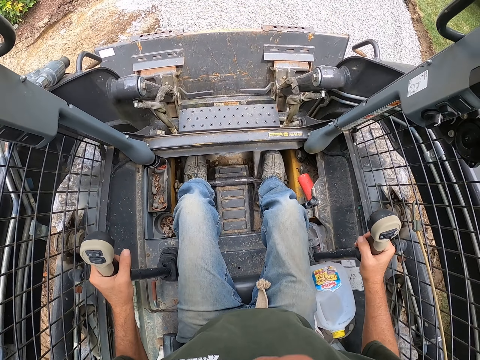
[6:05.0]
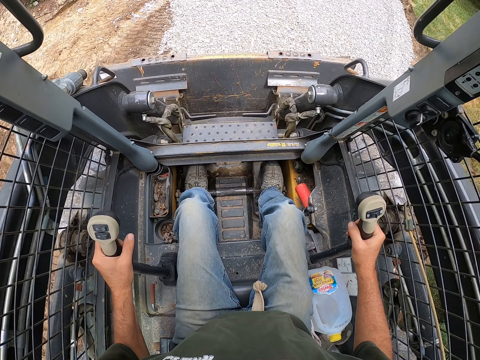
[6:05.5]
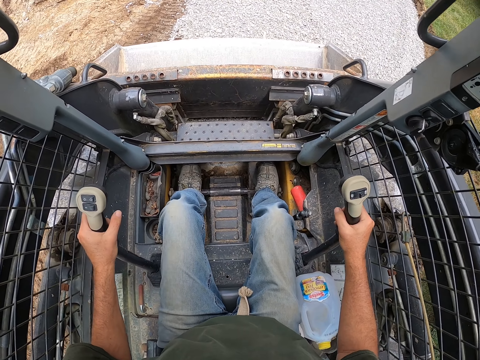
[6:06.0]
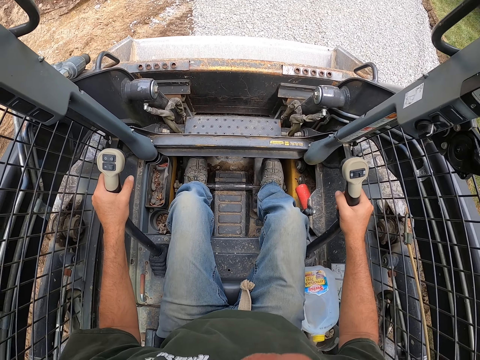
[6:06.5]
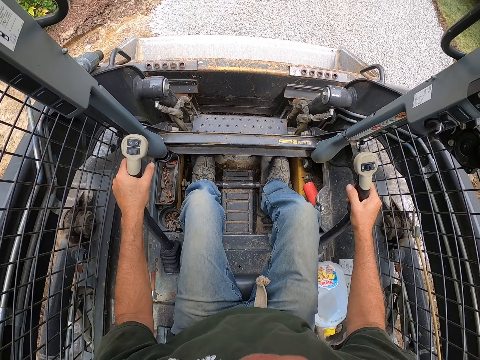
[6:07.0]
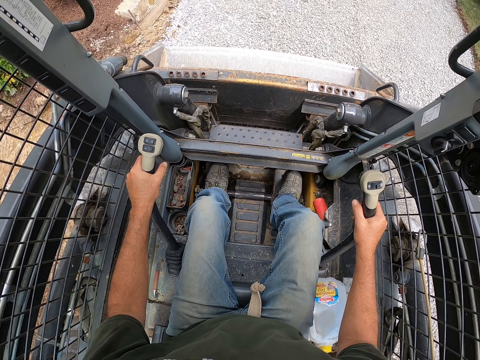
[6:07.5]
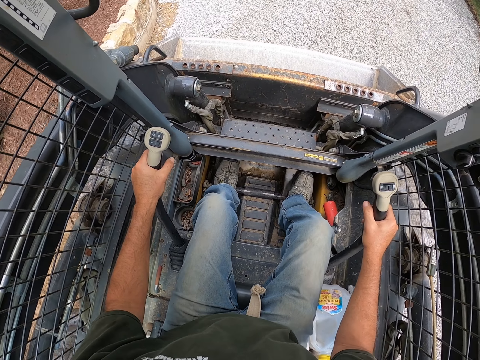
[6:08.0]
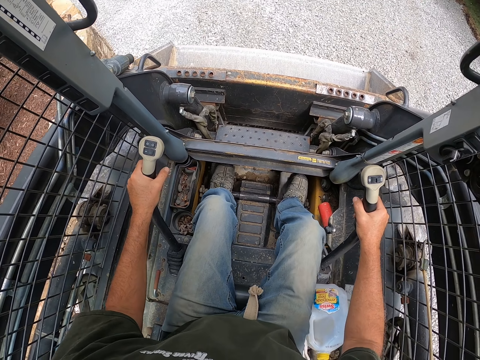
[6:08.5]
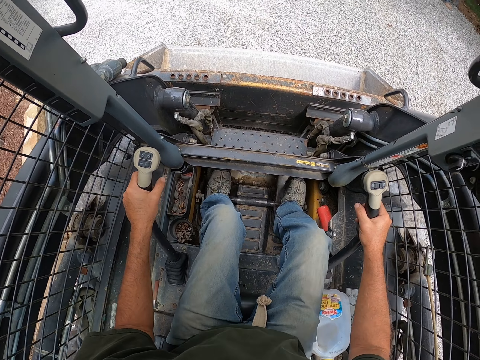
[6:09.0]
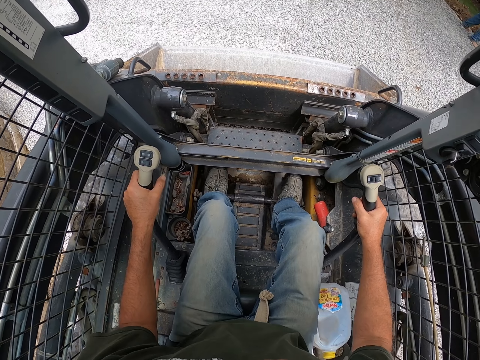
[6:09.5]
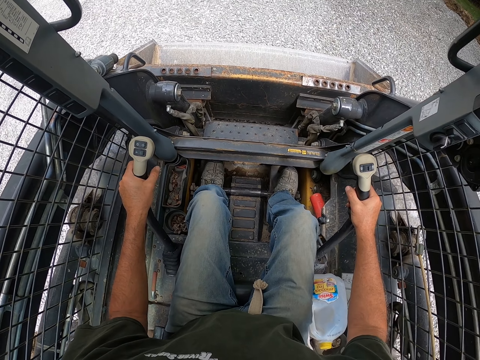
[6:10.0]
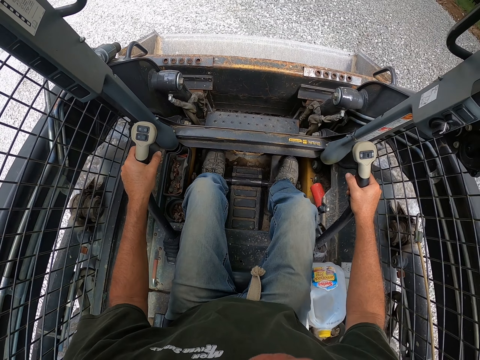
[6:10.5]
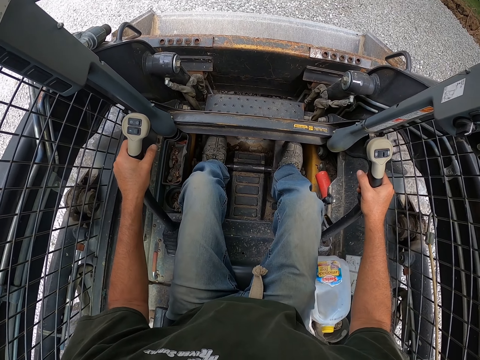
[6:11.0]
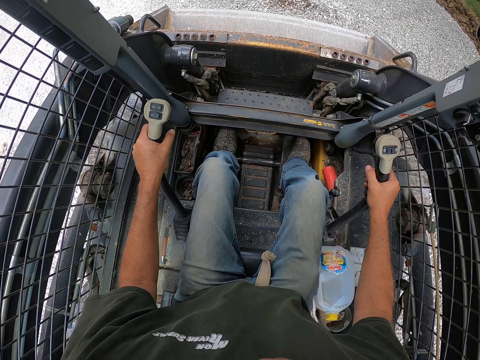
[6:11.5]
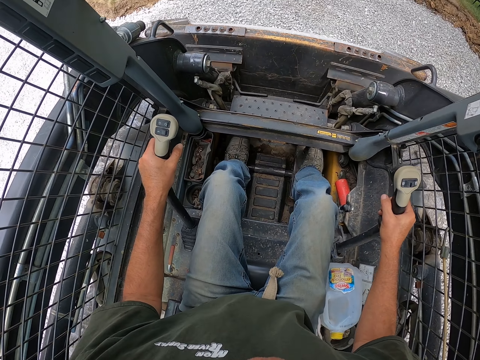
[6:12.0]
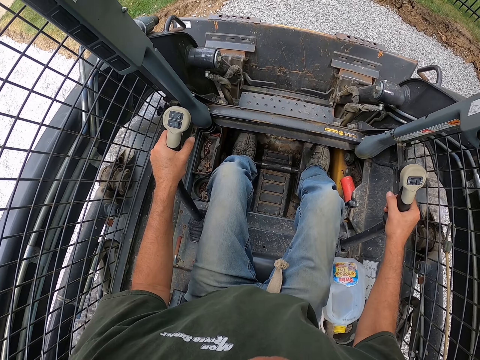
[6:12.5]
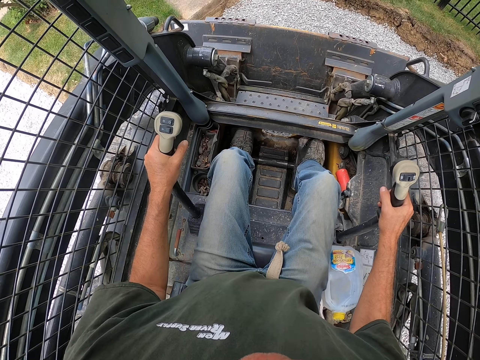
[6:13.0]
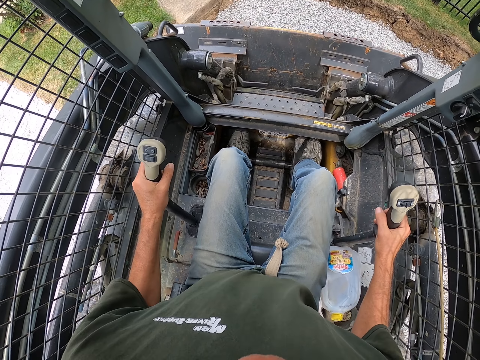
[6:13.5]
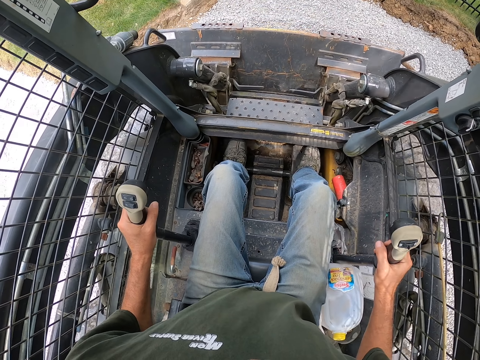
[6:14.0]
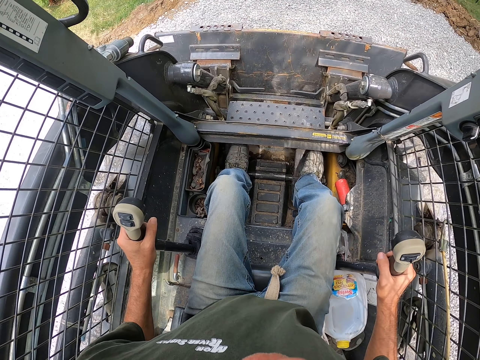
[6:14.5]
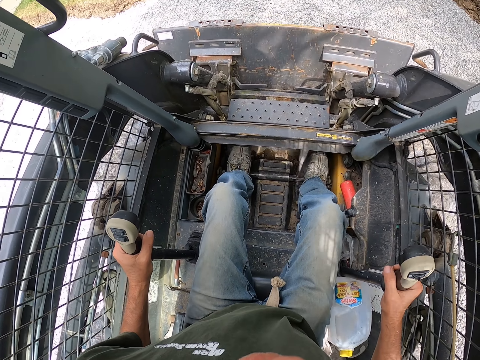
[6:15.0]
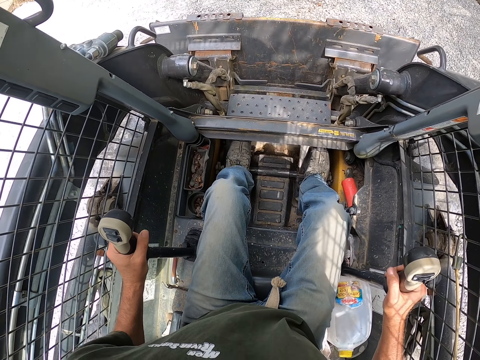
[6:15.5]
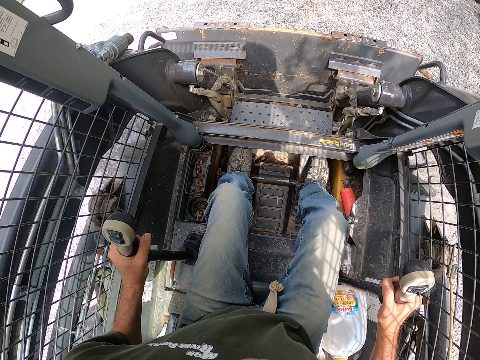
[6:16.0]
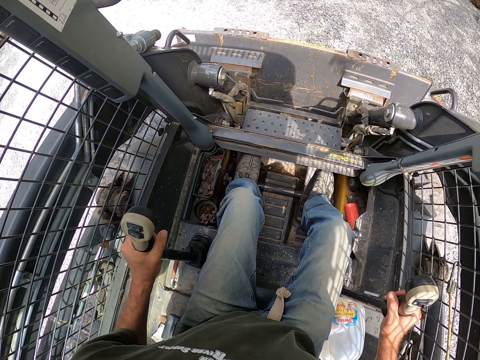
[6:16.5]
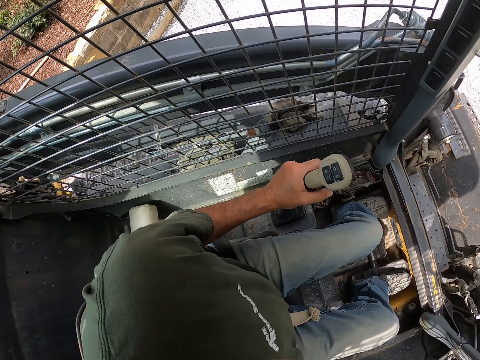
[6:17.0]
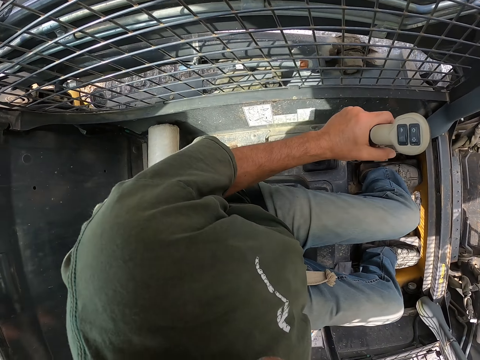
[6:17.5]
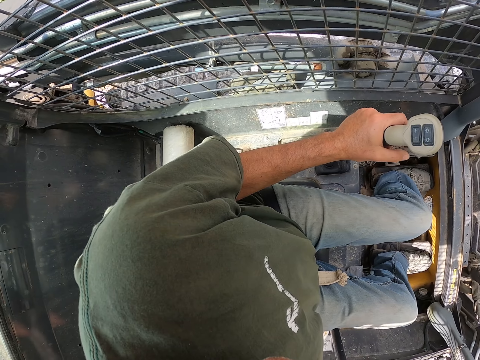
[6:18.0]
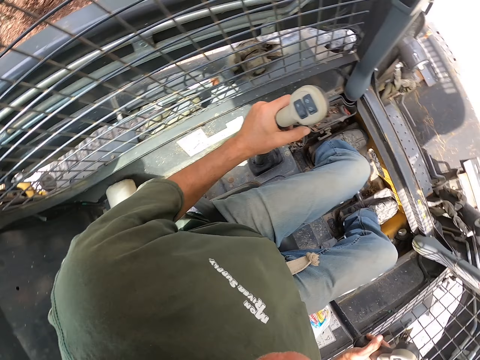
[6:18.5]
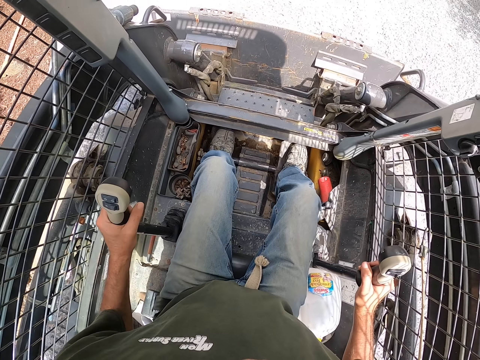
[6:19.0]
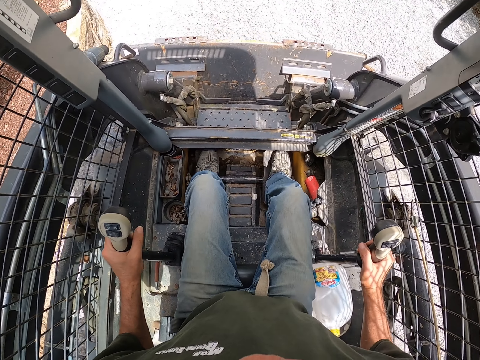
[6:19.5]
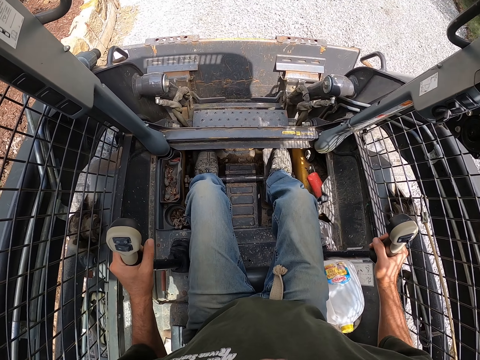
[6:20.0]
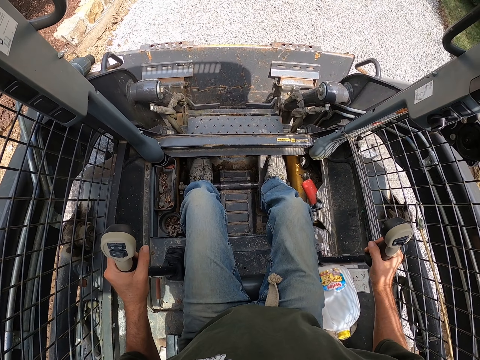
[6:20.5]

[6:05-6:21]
The camera wearer drives the truck forward. They fix the gravel with the truck. They move the truck backwards.

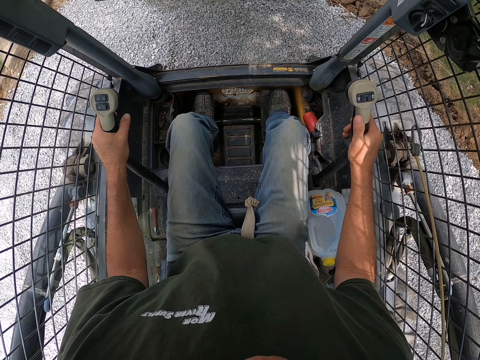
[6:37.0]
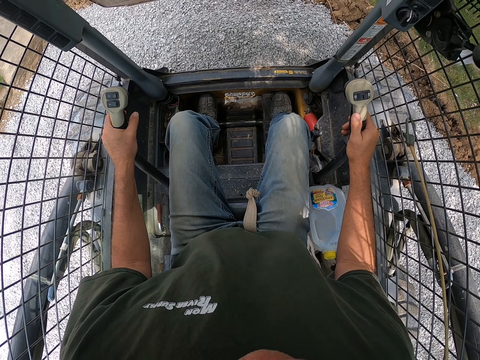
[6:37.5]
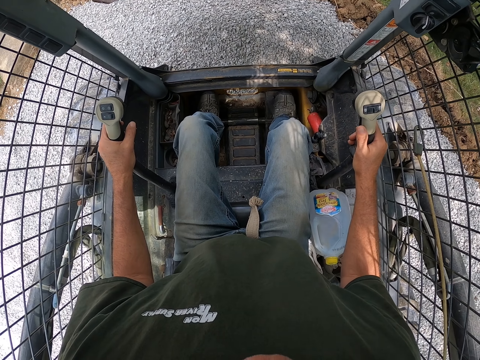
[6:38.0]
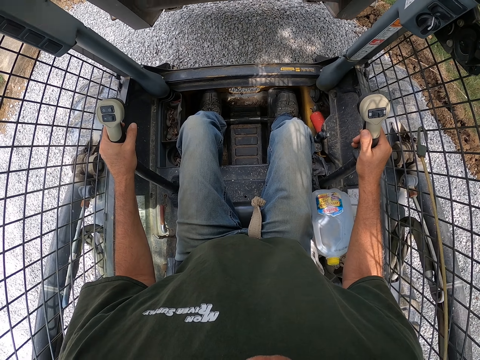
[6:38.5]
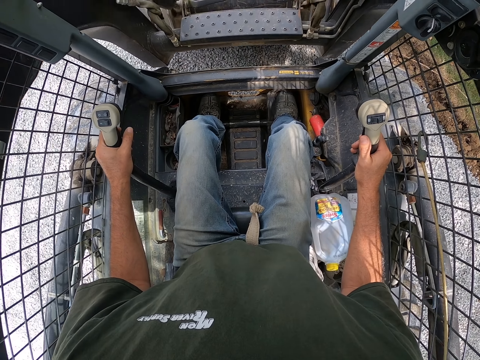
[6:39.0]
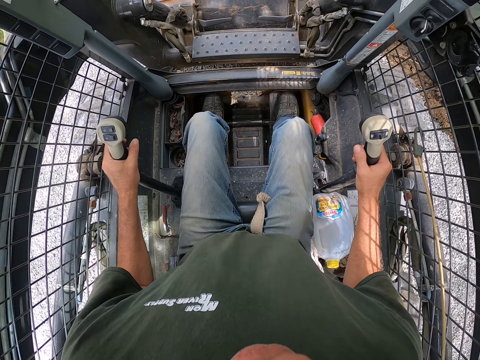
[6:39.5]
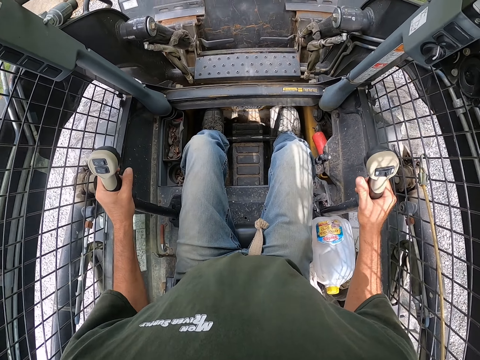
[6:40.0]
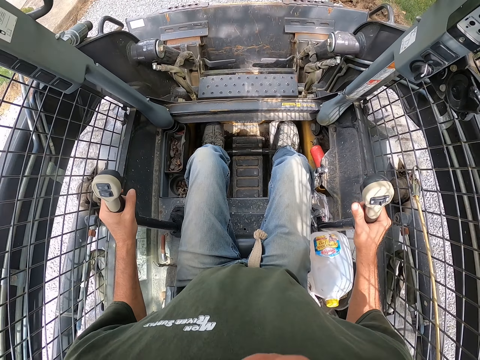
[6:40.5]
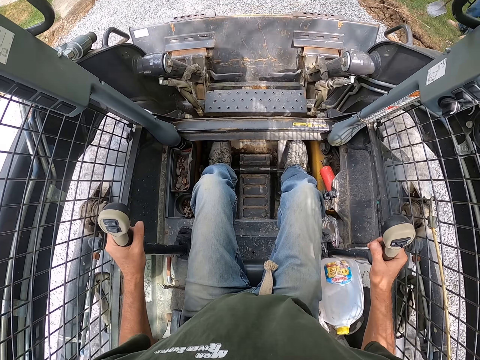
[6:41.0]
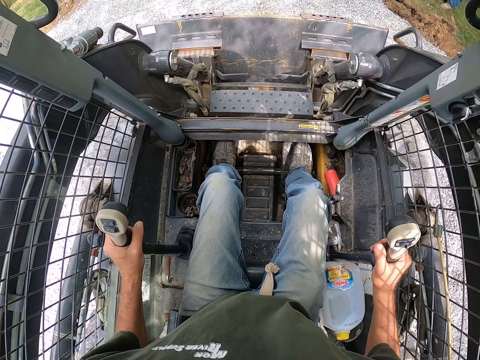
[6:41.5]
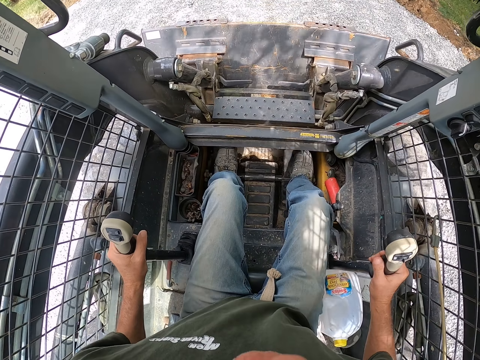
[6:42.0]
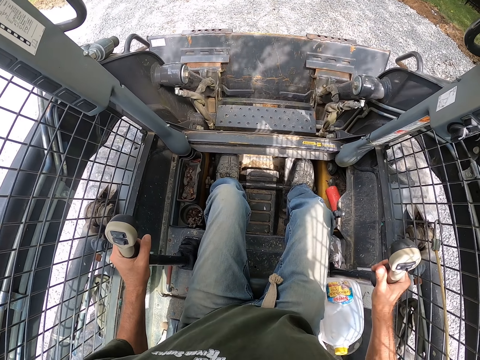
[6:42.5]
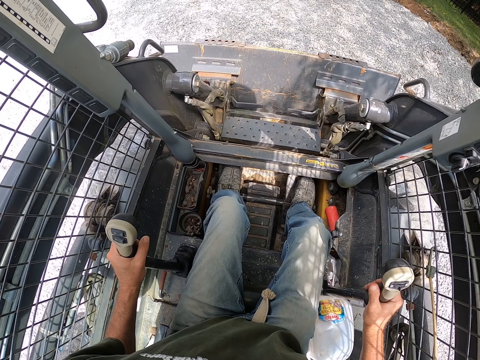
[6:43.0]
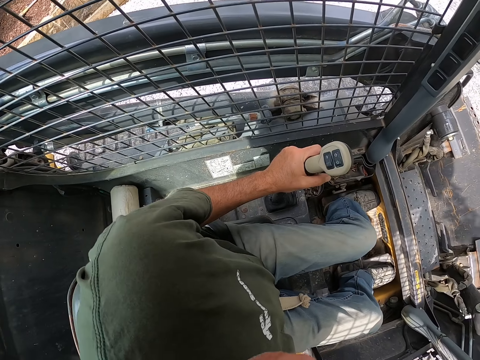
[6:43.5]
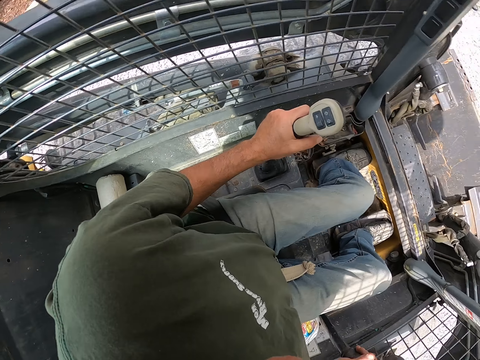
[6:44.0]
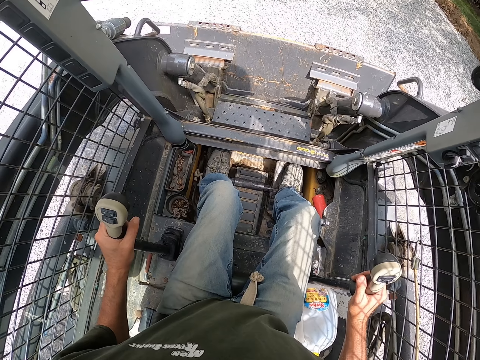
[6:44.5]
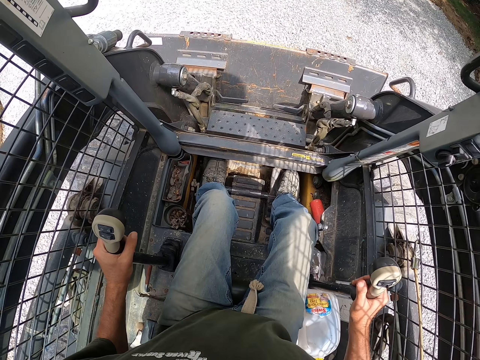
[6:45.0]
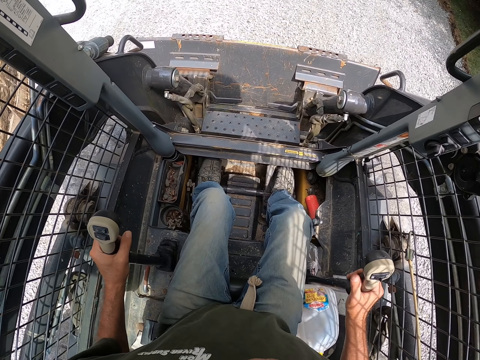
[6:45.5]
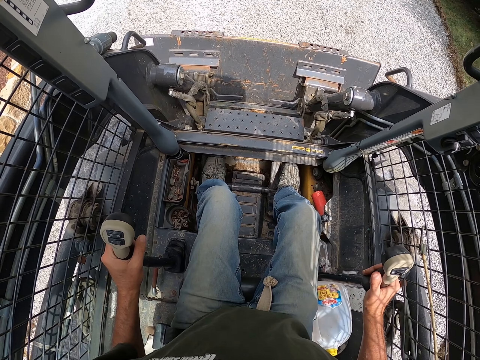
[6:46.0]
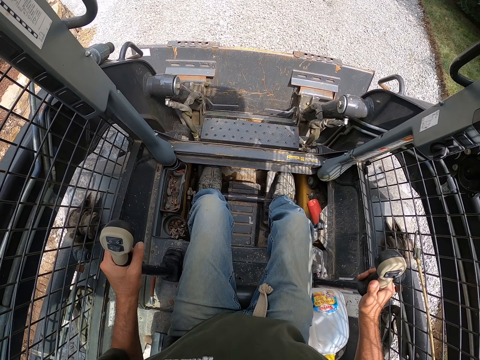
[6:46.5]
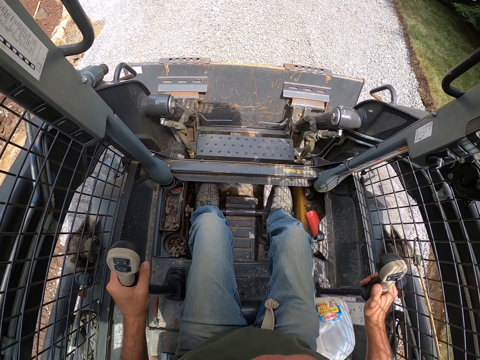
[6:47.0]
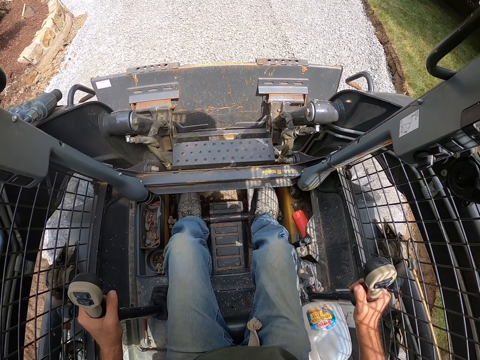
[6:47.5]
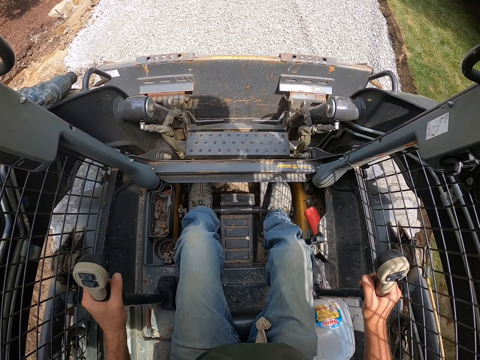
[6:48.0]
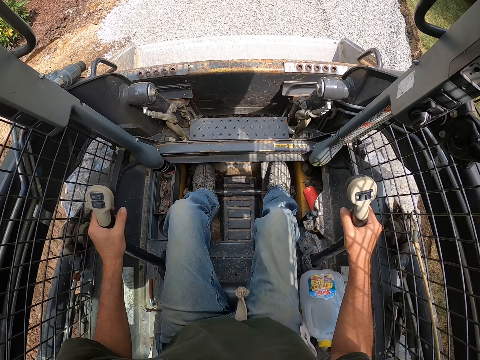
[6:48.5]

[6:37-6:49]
The camera wearer pours gravel on the road with a skid steer. They move the truck backwards. They level the gravel with the skid steer.
